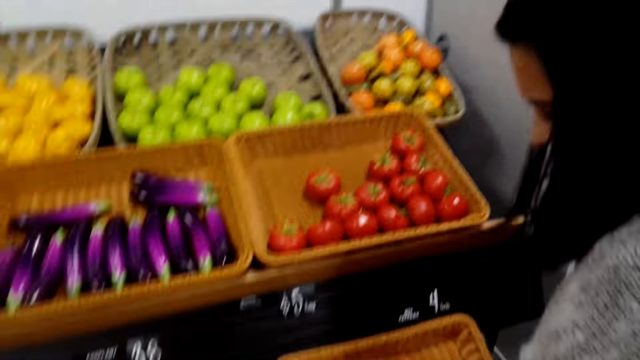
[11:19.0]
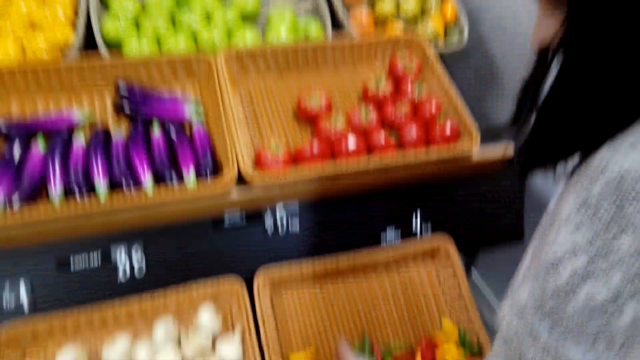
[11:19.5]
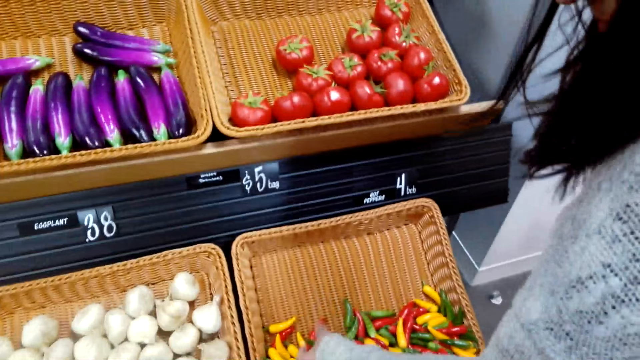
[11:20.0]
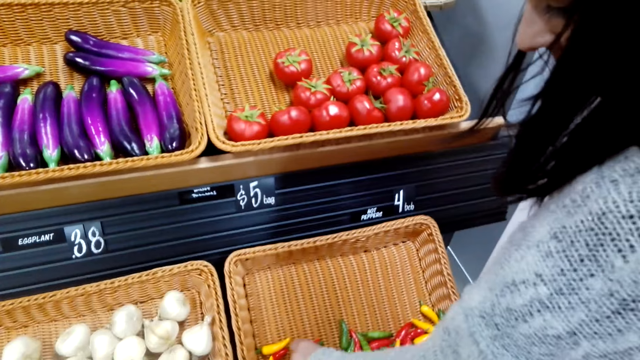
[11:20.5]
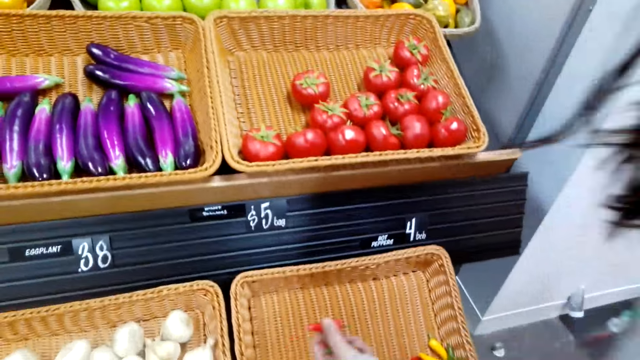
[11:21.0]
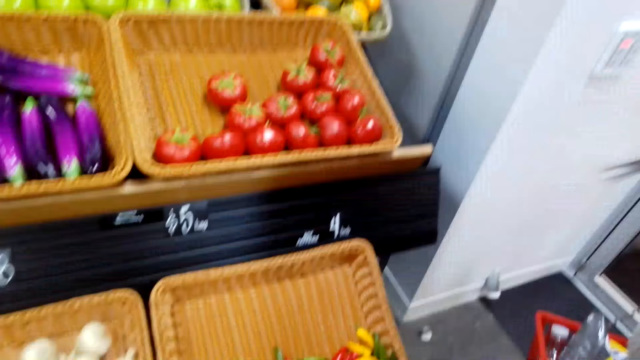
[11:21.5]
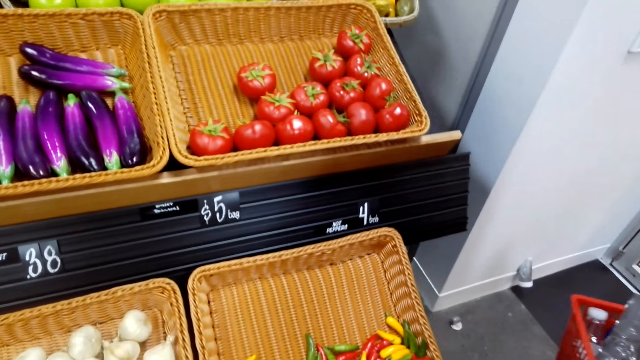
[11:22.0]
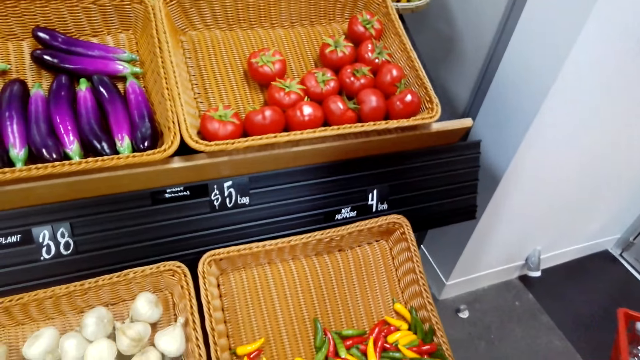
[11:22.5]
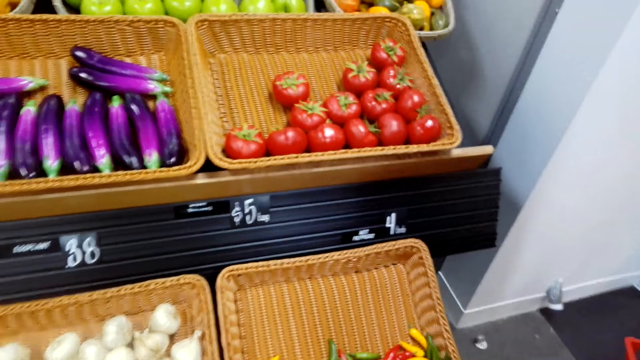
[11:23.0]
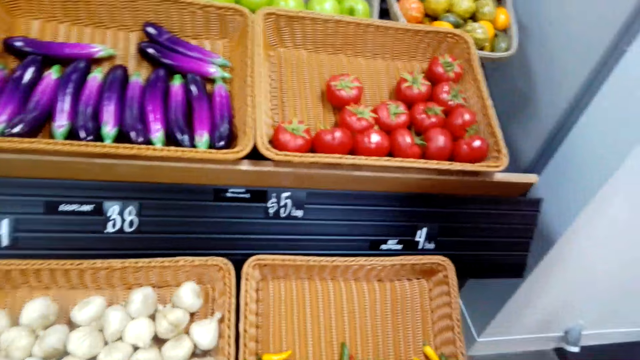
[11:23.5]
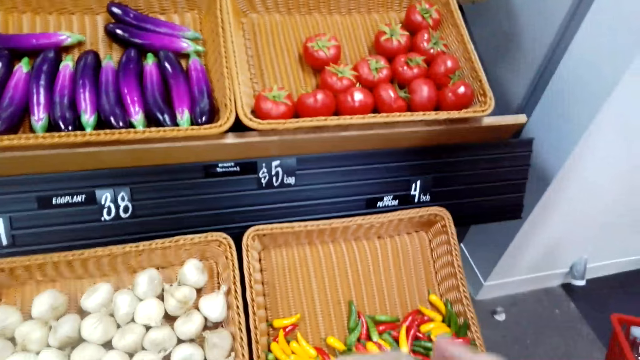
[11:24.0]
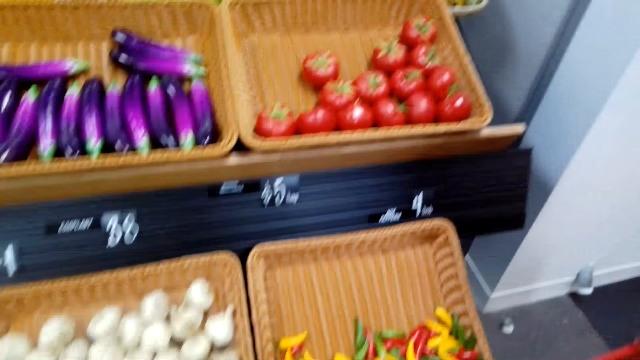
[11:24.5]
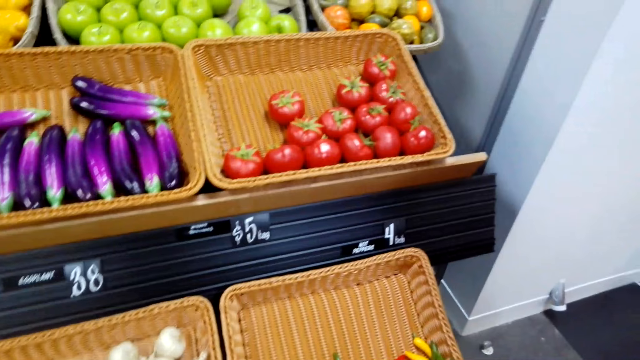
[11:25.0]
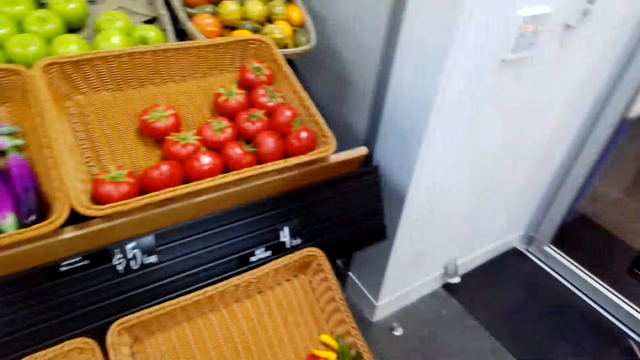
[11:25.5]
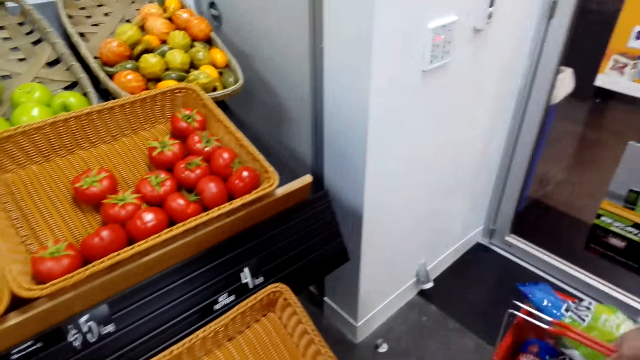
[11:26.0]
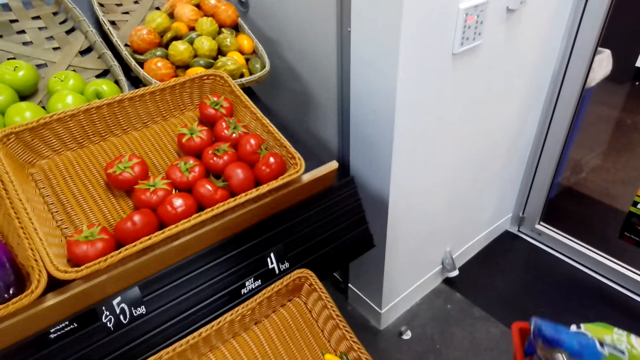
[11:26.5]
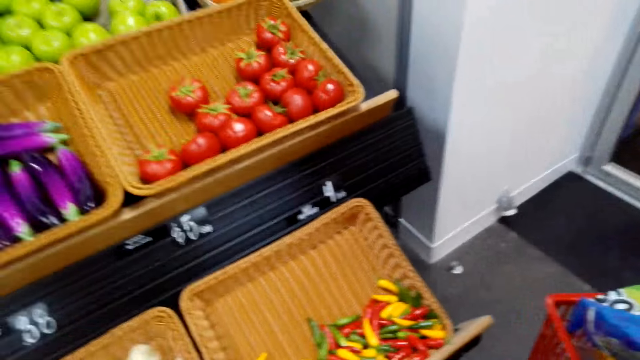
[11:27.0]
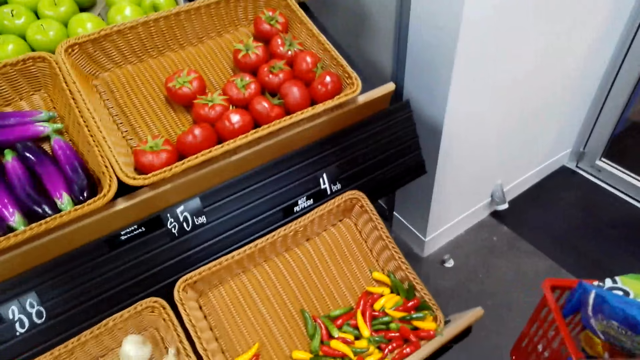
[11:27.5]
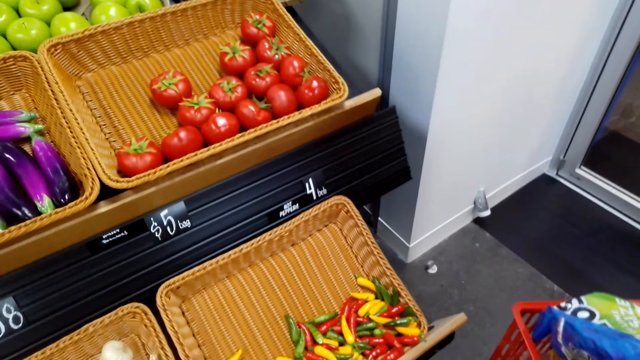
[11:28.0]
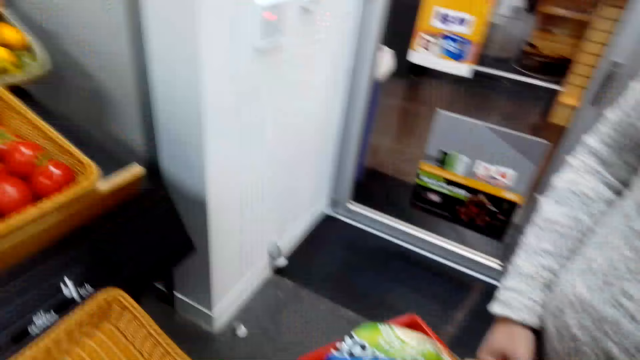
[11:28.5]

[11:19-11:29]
A woman picks pepper from the shelf. The camera wearer looks around.

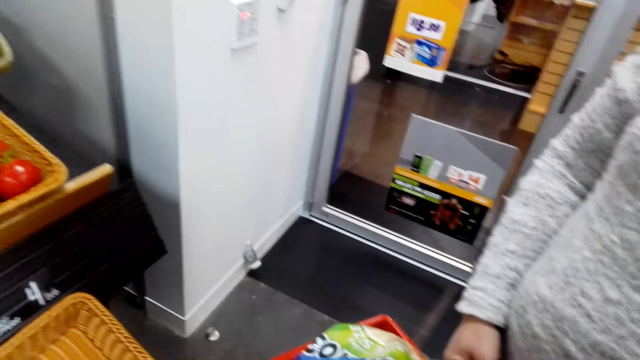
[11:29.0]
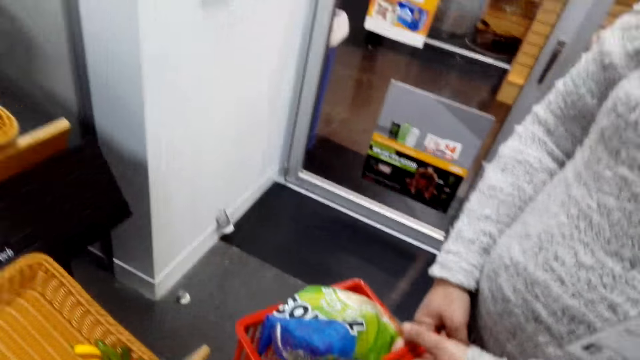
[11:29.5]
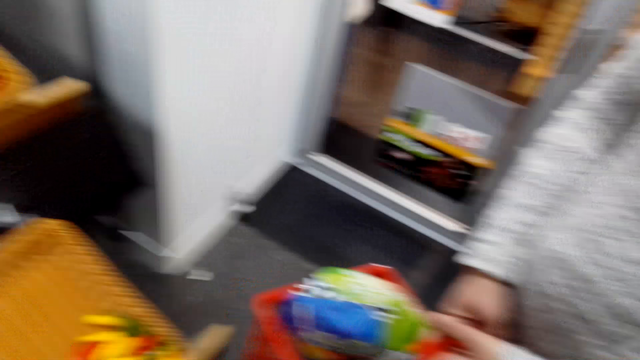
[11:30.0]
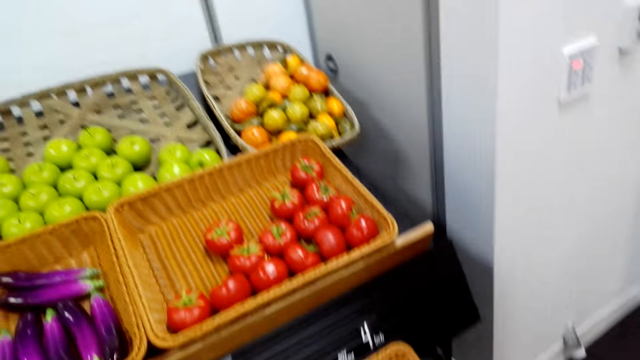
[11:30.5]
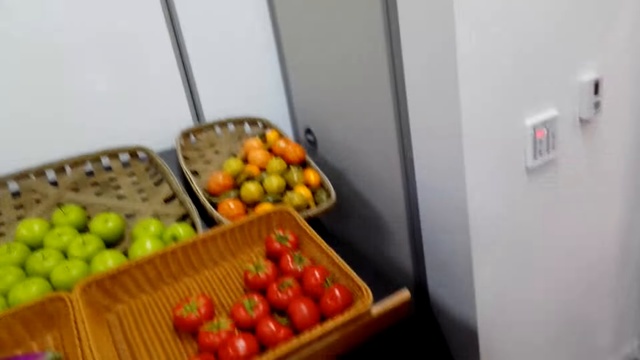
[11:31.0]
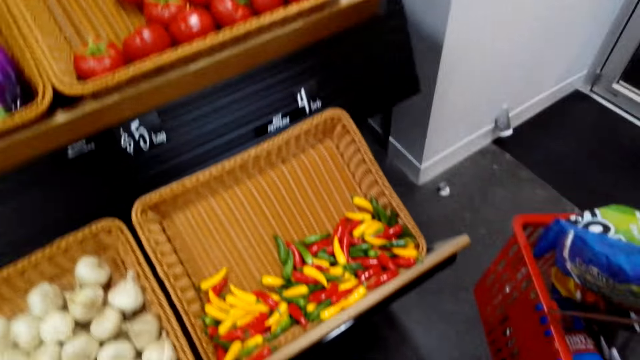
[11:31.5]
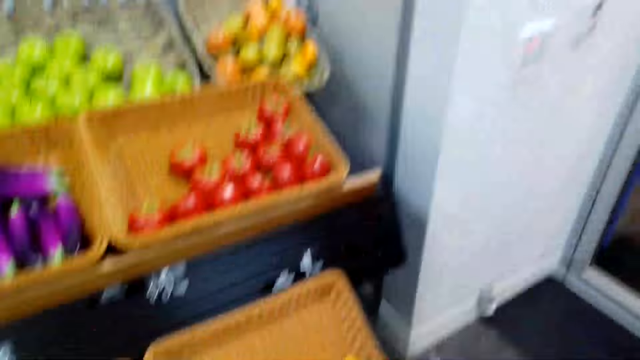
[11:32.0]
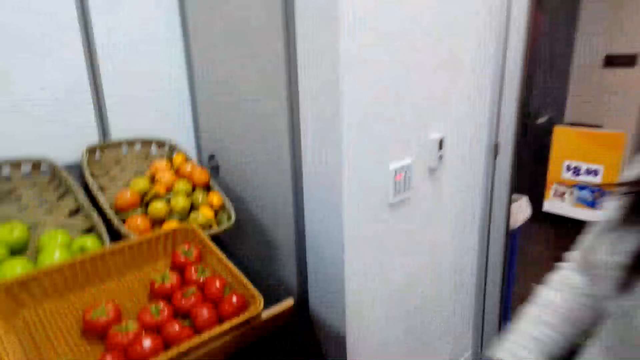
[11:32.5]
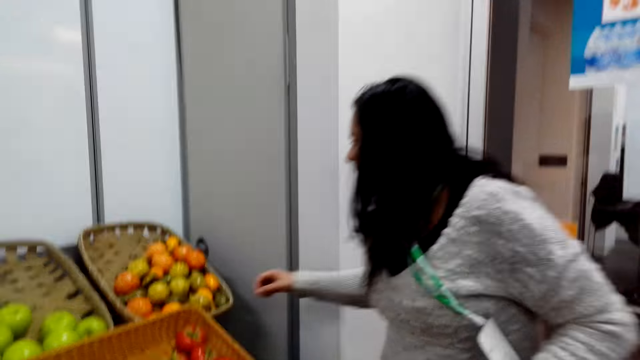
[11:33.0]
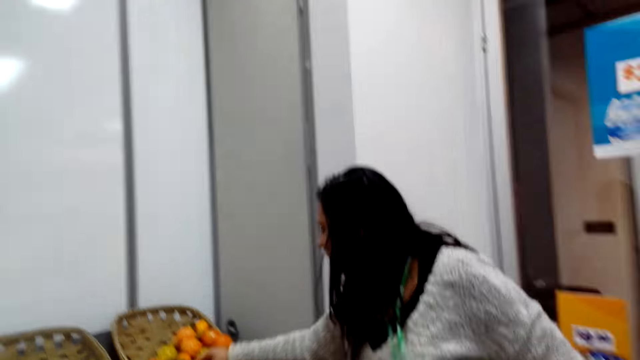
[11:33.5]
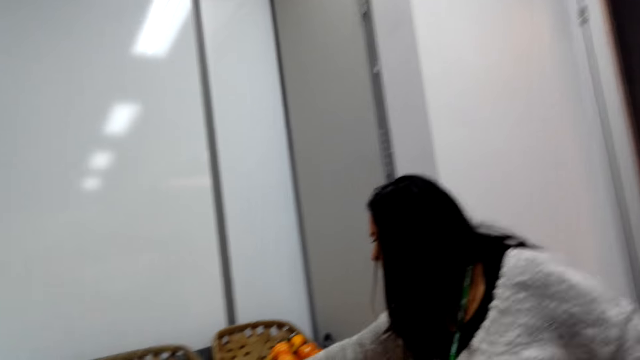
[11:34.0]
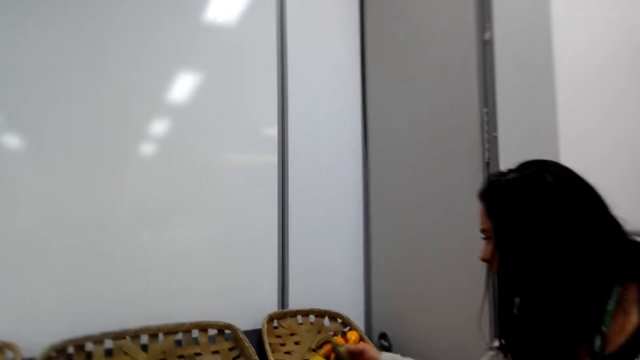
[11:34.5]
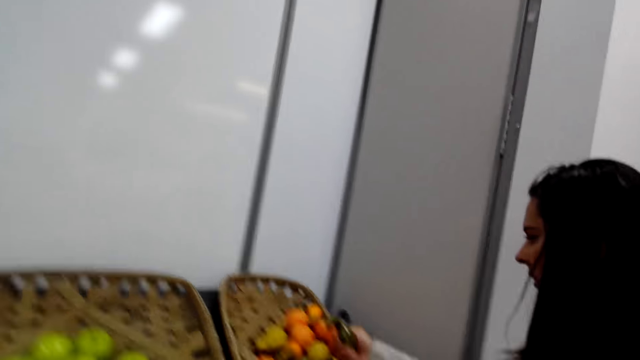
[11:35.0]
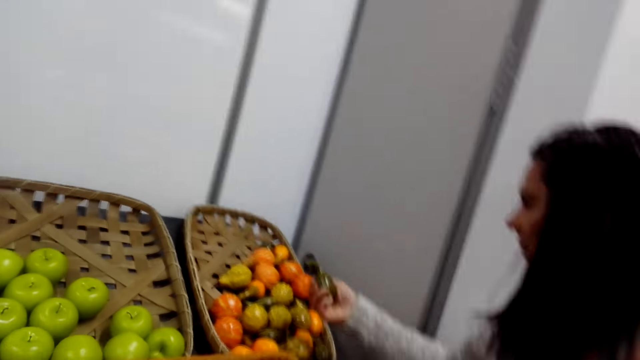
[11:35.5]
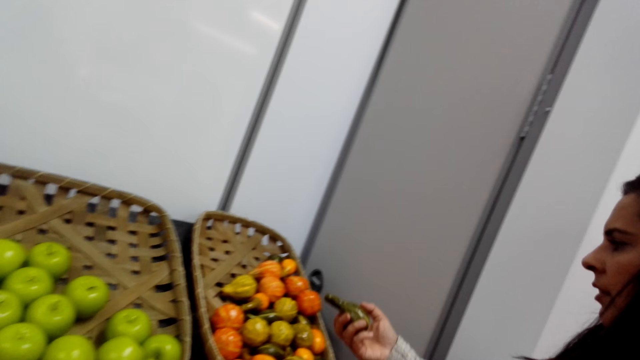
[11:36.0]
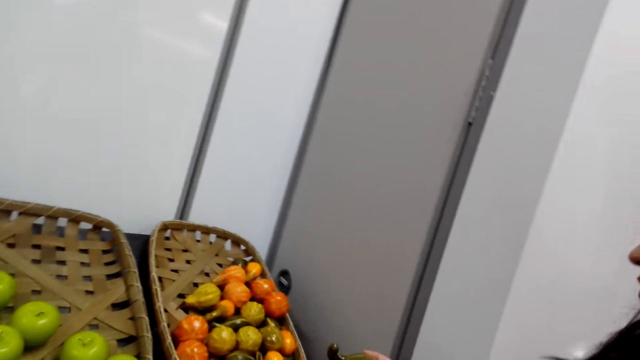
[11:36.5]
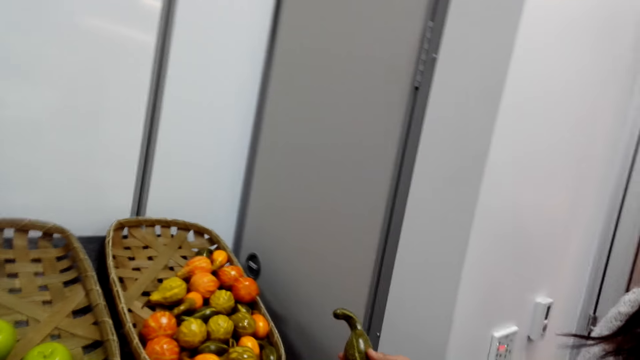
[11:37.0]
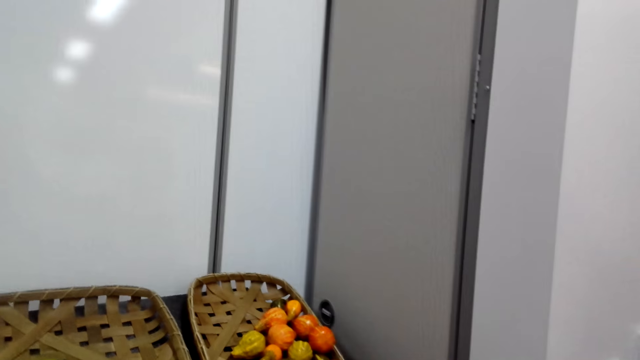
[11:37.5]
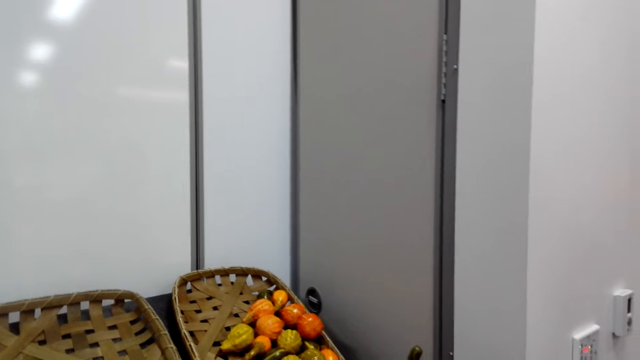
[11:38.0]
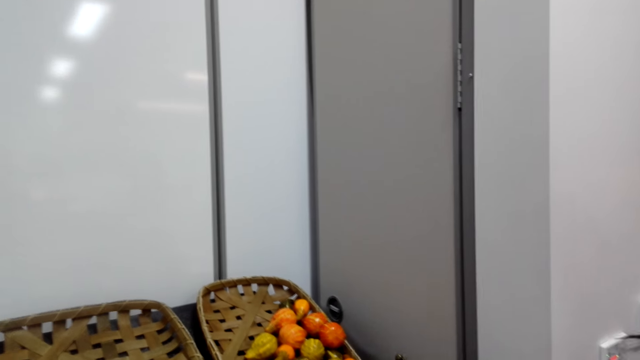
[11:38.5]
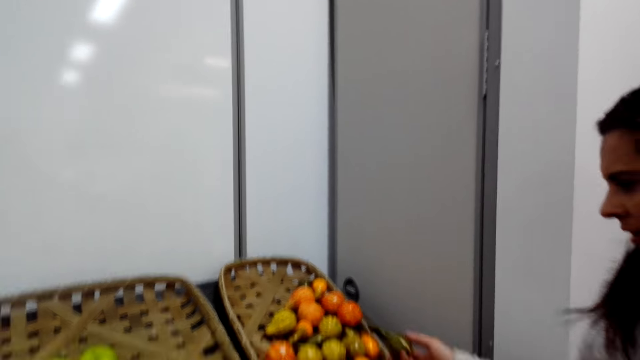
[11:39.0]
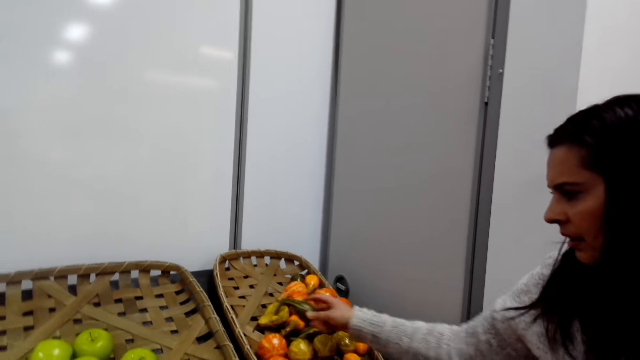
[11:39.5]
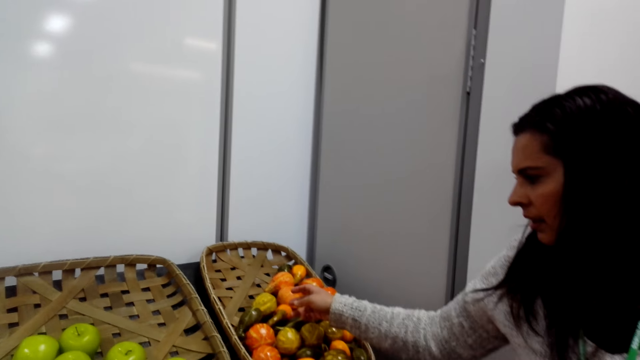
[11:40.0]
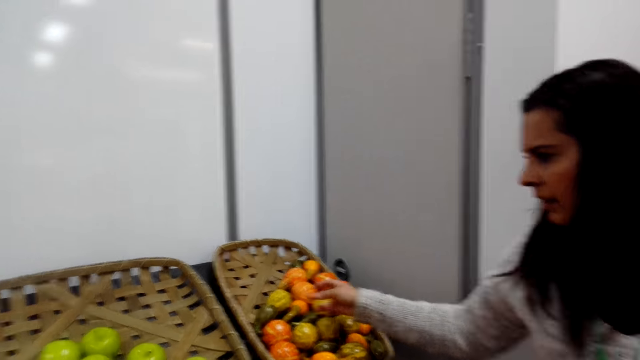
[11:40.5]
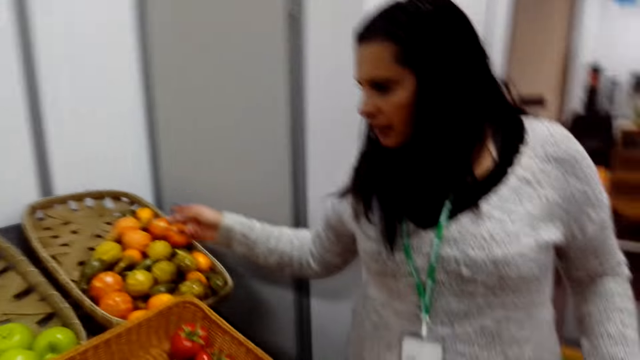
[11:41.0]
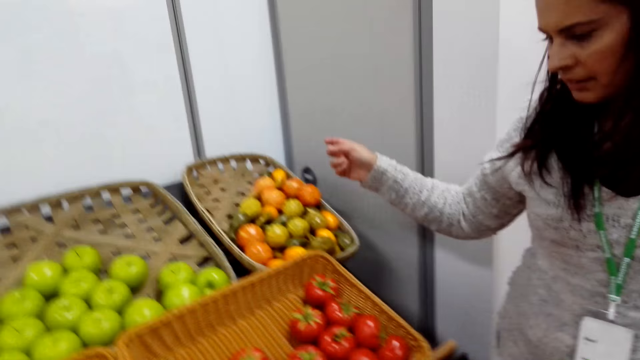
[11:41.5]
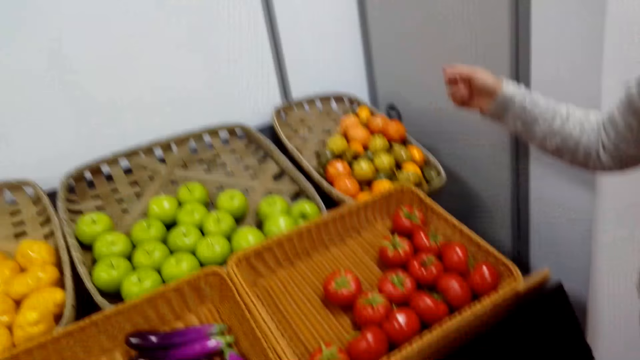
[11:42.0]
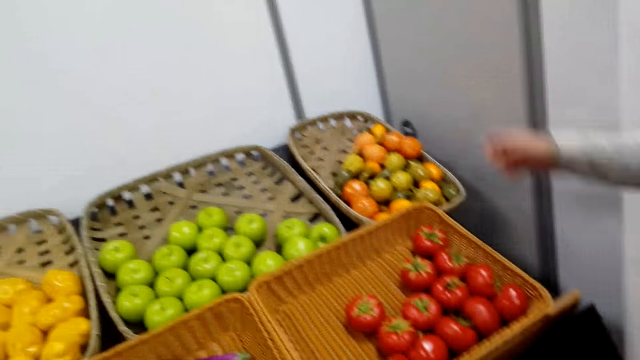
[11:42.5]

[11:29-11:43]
The camera wearer looks at the fruits on the shelf. A woman stretches her hand towards the mangoes. The camera wearer speaks to the woman. The woman picks a mango from the basket. The woman drops the mango on the basket. The camera wearer looks around.
